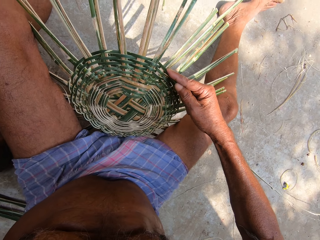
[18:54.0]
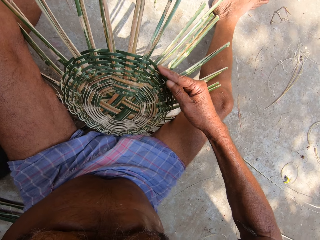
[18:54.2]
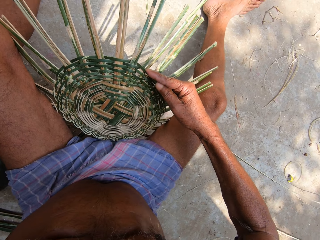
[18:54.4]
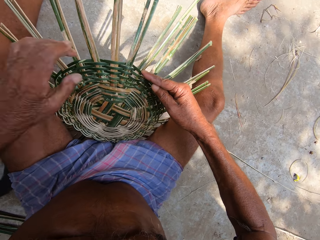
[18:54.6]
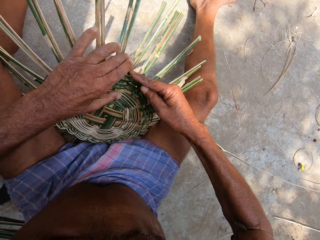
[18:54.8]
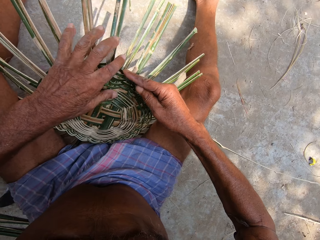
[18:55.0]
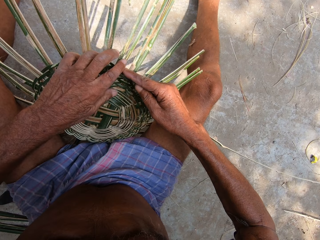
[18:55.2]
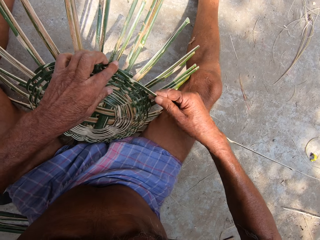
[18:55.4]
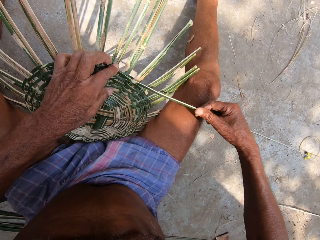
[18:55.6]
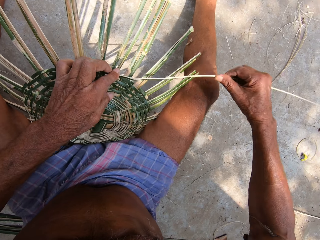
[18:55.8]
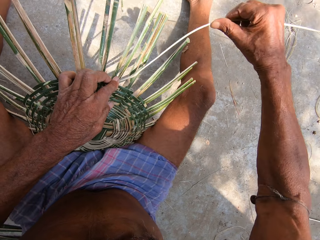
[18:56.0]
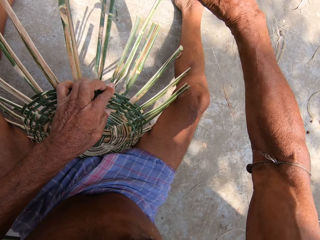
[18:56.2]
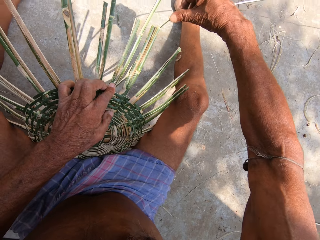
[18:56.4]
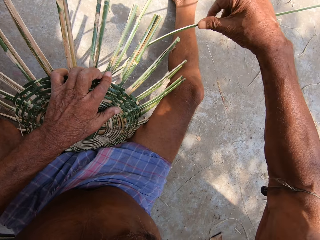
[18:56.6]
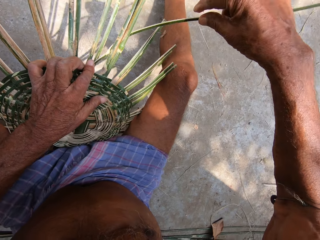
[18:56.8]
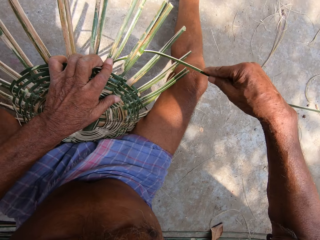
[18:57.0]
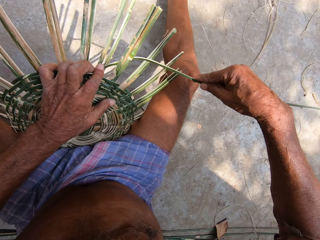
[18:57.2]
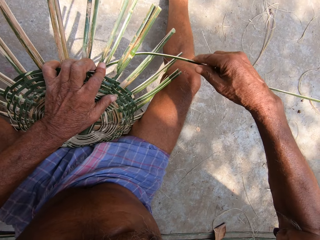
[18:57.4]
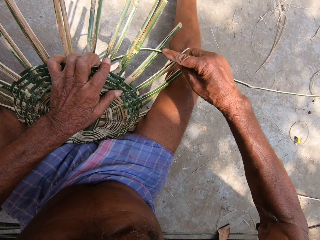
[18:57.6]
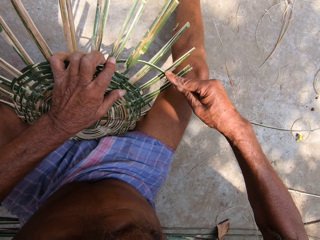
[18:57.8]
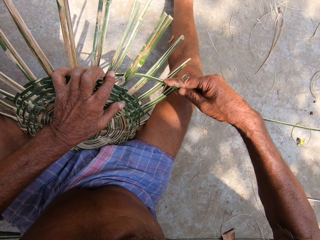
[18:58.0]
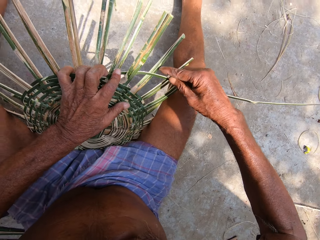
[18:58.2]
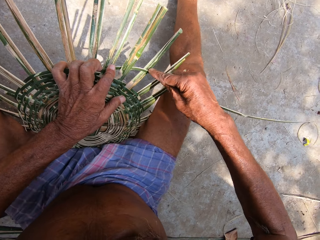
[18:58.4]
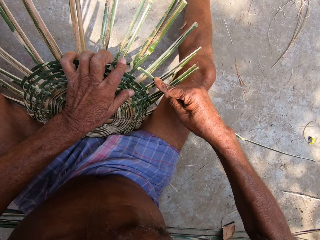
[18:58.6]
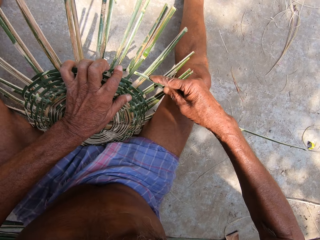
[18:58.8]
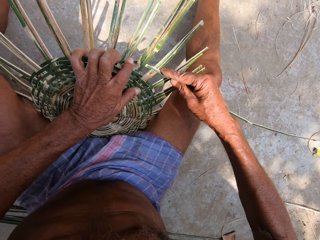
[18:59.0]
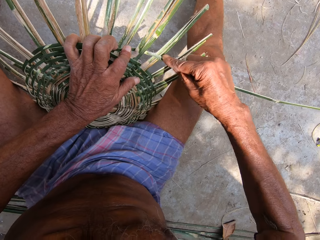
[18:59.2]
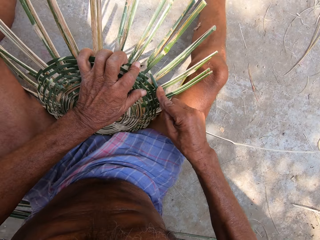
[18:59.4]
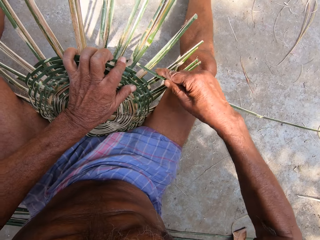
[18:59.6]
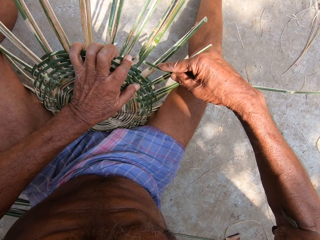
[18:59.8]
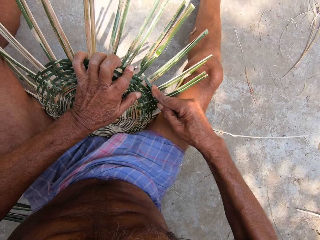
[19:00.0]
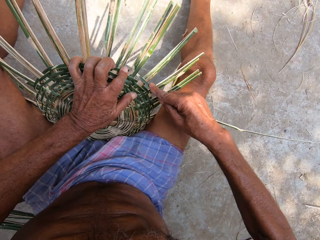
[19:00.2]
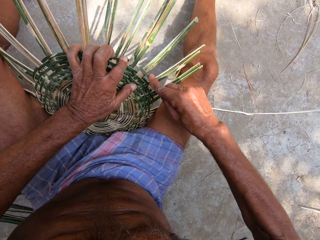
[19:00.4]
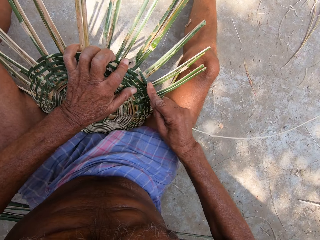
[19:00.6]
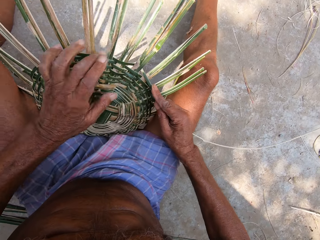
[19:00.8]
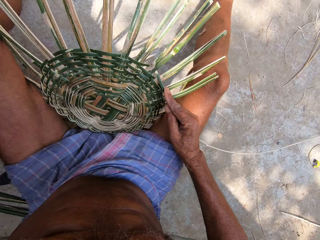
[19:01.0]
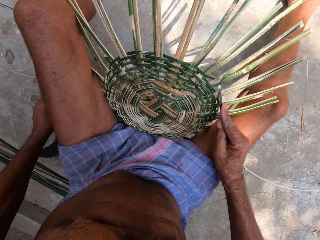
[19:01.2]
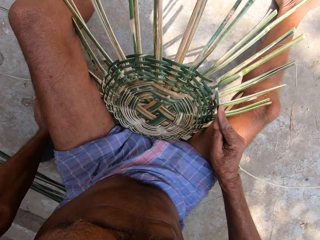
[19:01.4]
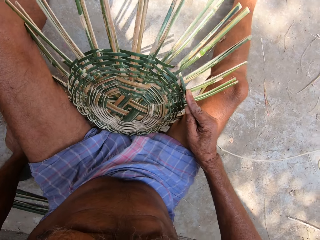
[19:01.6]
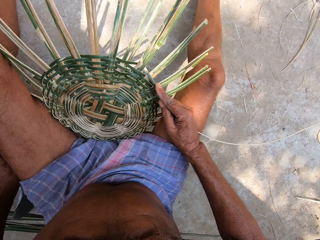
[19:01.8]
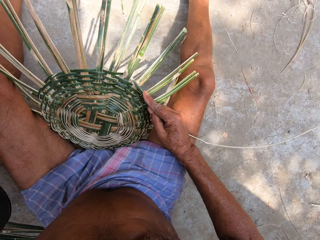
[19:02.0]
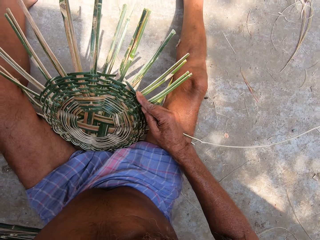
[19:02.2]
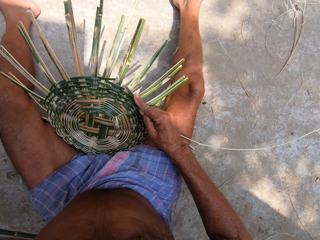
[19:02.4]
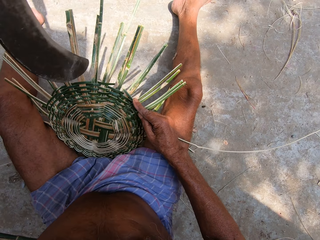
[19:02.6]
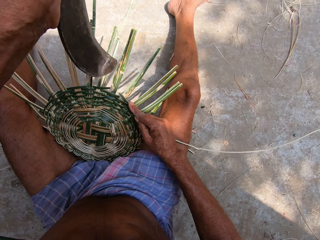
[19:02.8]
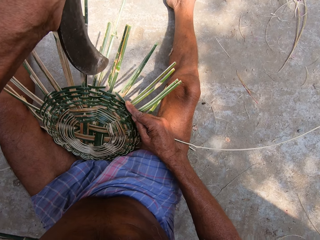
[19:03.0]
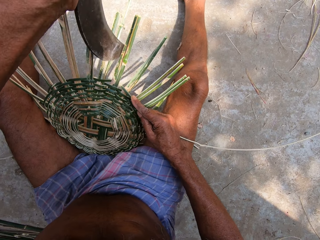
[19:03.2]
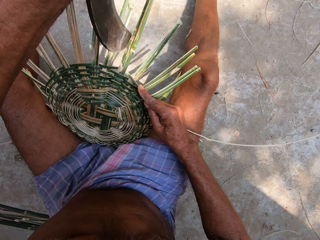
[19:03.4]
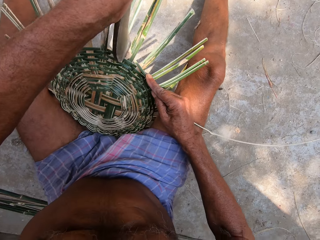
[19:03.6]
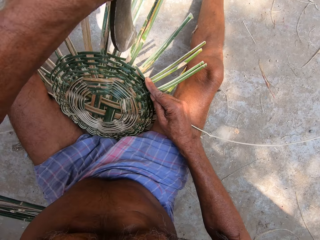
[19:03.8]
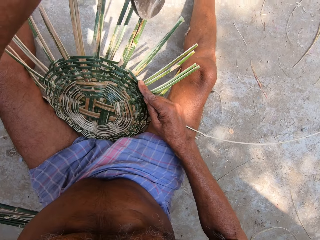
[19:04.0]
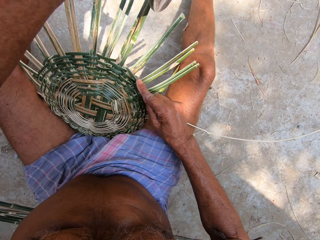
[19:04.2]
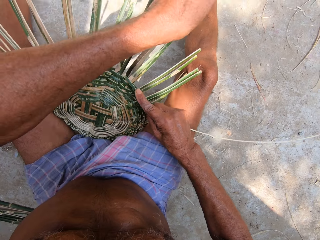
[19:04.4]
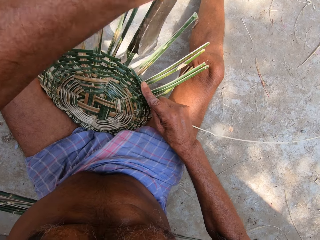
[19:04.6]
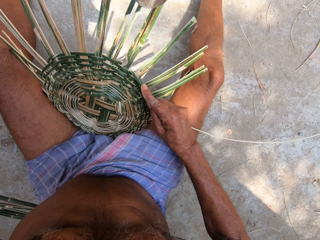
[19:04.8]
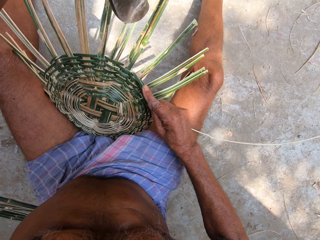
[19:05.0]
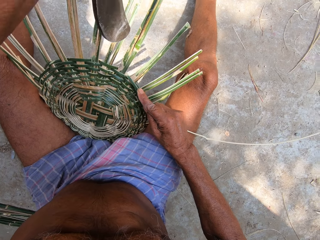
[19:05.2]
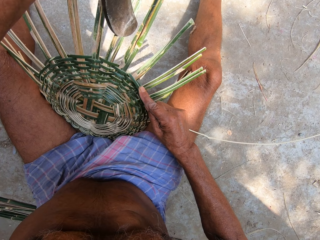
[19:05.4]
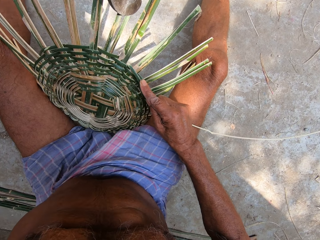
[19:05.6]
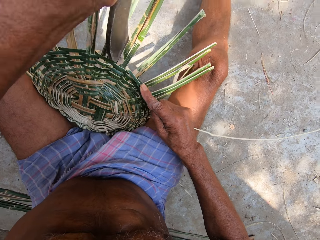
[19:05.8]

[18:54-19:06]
The camera wearer drops the Indian billhook on the ground with his left hand. He presses the bamboo strip into the craft on the ground with his left hand. He weaves the bamboo strip into the craft on the ground with his right hand. He picks the Indian billhook from the ground with his left hand. He hits the craft on the ground with the Indian billhook in his left hand.

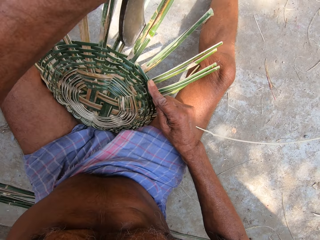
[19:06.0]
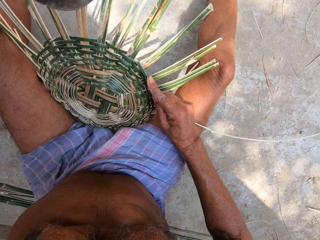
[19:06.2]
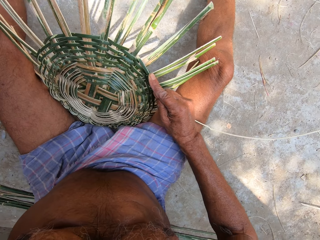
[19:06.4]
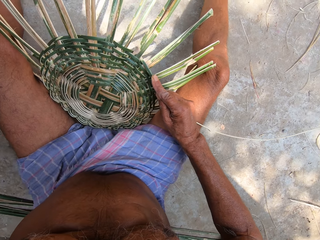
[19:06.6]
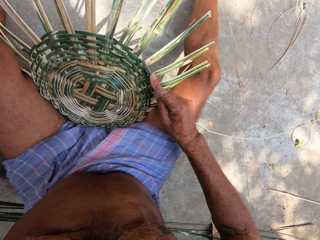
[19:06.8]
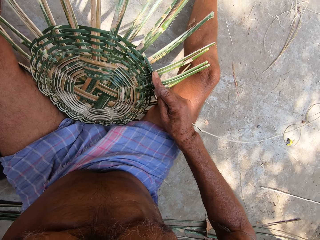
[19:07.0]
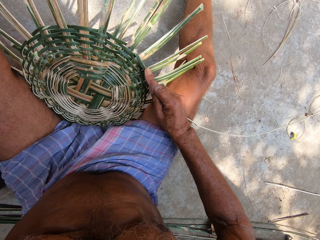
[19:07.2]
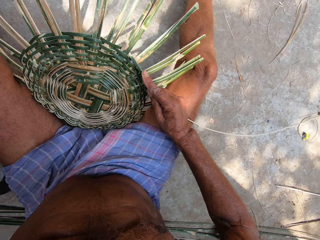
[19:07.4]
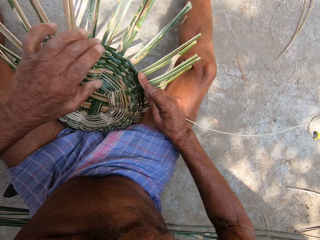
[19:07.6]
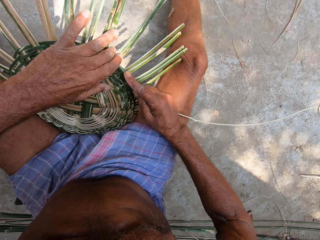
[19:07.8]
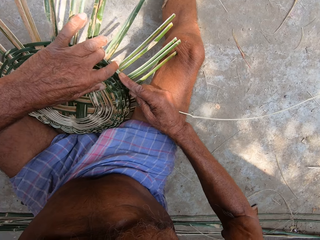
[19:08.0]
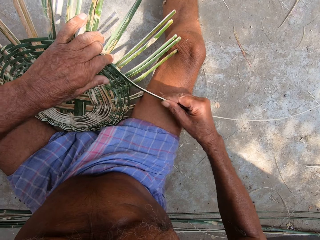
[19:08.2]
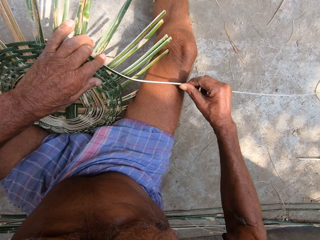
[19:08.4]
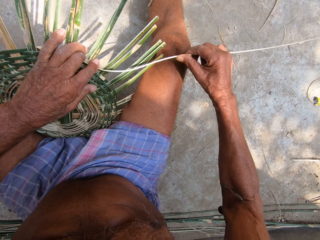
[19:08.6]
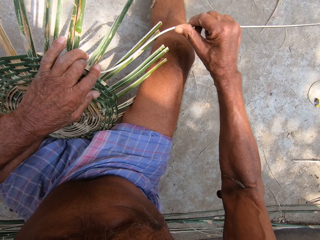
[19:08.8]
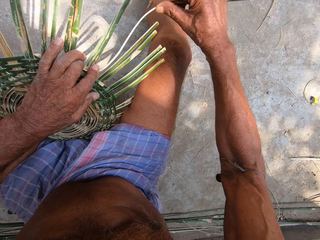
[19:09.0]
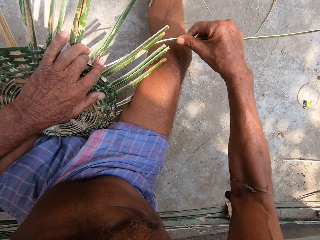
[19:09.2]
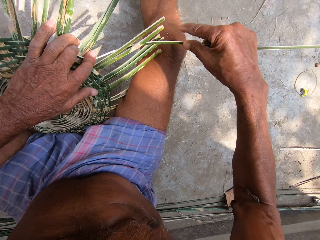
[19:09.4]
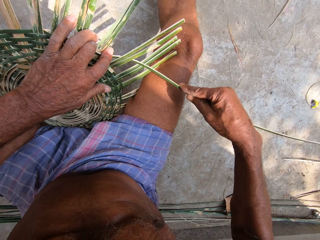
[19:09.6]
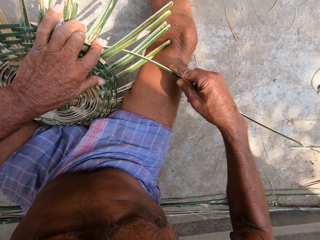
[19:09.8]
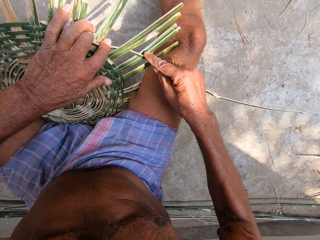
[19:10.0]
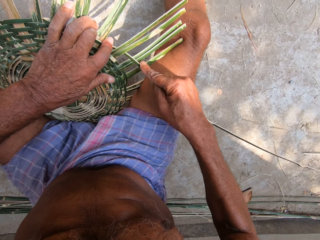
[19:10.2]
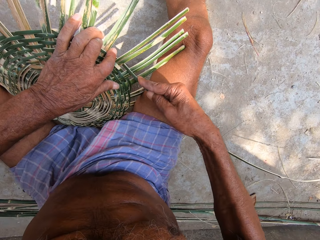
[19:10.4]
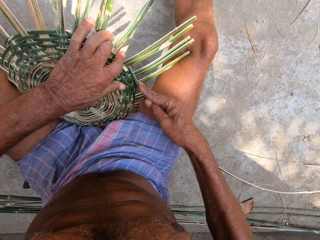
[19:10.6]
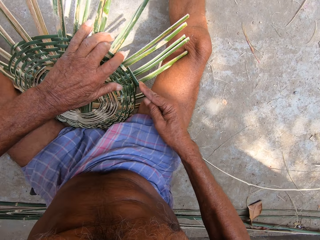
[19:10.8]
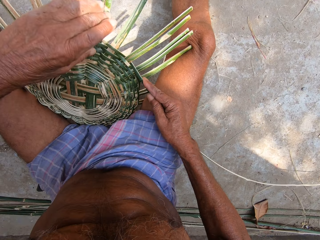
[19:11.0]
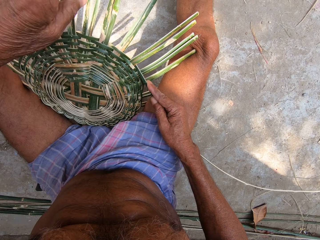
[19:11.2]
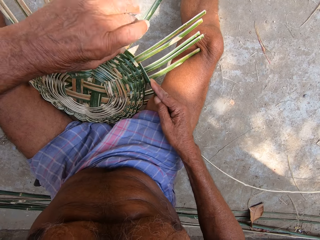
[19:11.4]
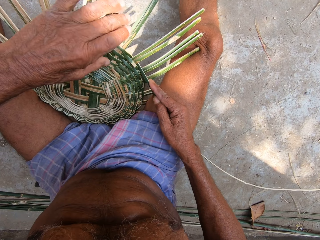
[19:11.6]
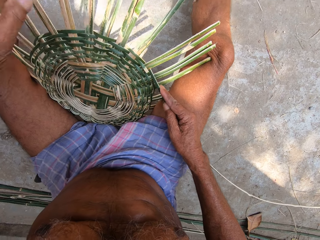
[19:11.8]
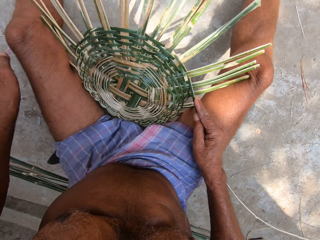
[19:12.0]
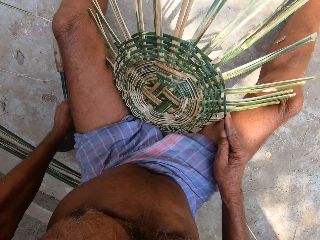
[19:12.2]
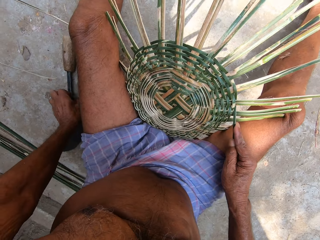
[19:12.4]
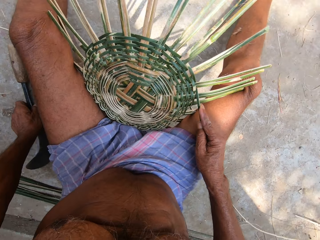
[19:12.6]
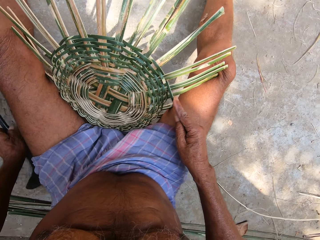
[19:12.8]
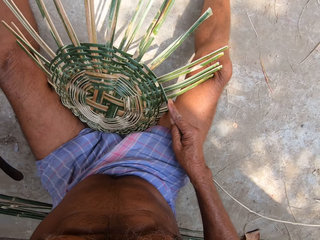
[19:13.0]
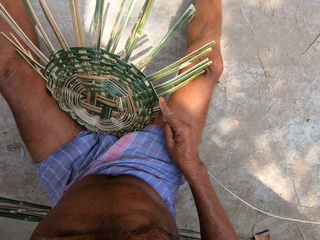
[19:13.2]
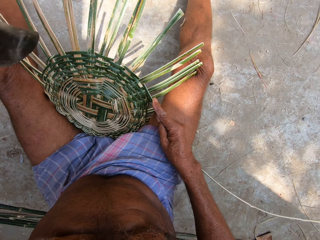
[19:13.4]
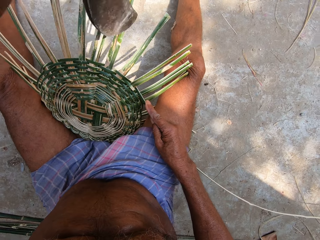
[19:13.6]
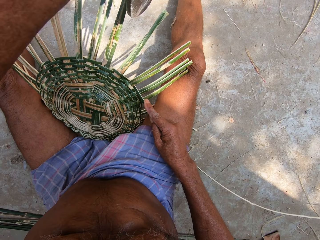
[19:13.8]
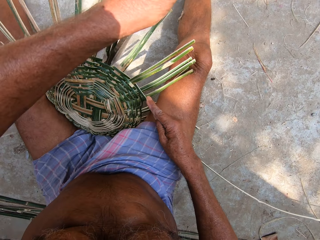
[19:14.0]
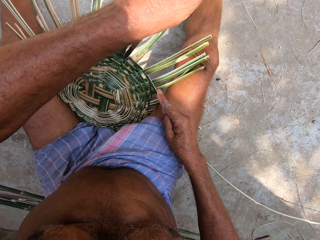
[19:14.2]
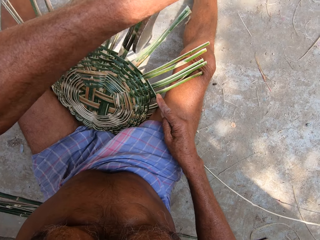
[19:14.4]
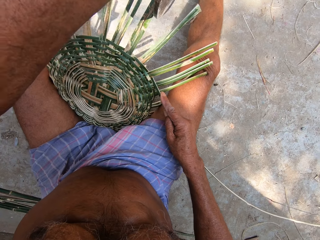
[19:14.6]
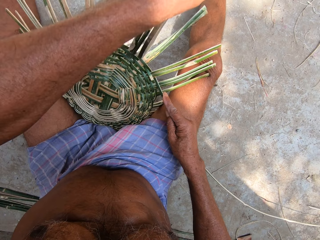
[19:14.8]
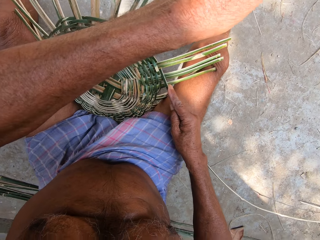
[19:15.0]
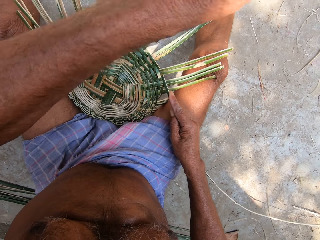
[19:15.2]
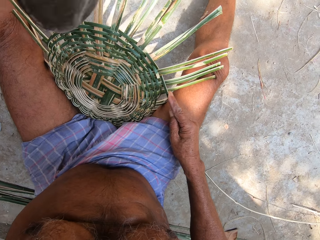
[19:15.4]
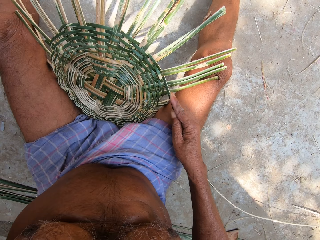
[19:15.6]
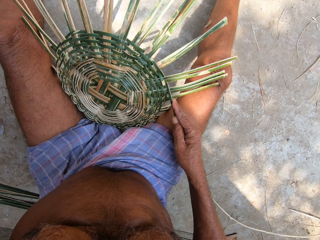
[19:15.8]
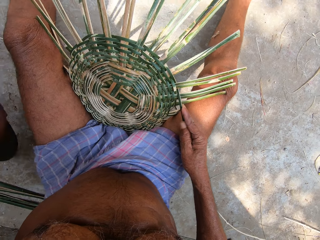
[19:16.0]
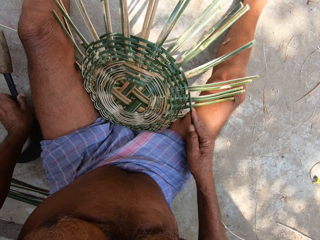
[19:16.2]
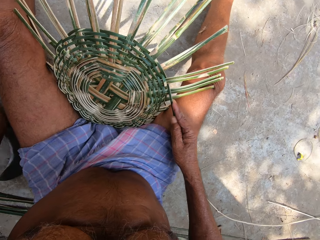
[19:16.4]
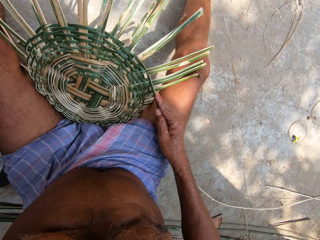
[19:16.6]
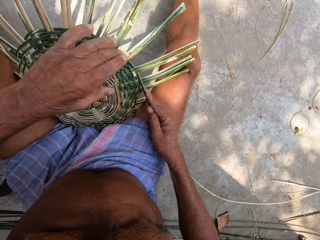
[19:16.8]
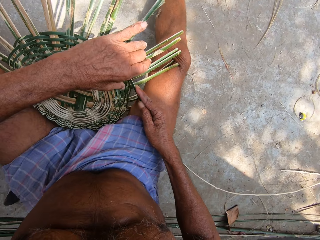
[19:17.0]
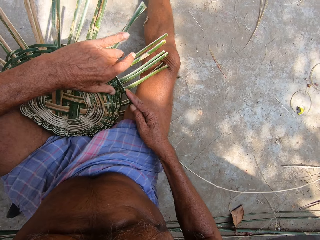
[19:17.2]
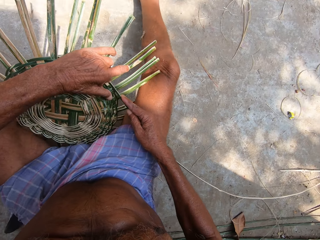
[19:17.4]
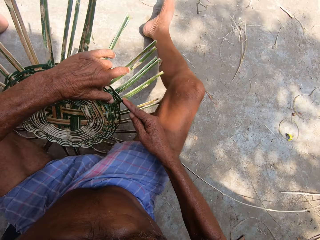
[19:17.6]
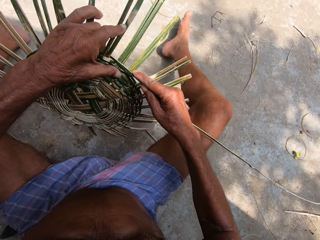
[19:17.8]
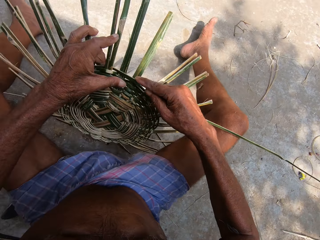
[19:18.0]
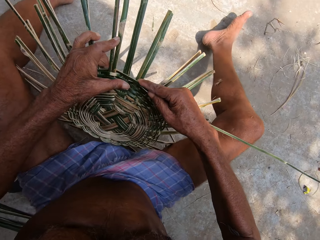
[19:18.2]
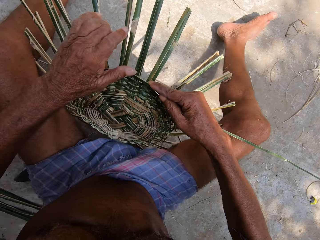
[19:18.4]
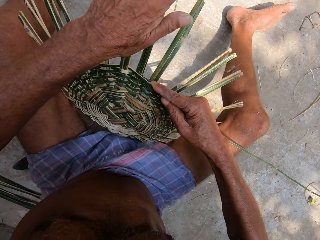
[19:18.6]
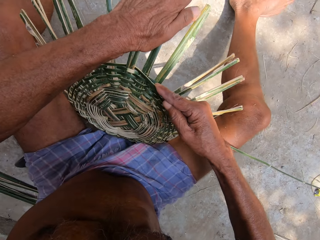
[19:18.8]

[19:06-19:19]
The camera wearer drops the Indian billhook on the ground with his left hand. He presses the bamboo strip into the craft on the ground with his left hand. He weaves the bamboo strip into the craft on the ground with his right hand. He picks the Indian billhook from the ground with his left hand. He hits the craft on the ground with the Indian billhook in his left hand. He drops the Indian billhook on the ground with his left hand. He turns the craft on the ground with his left hand. He weaves.
